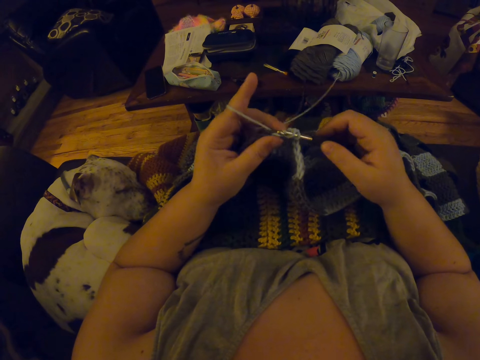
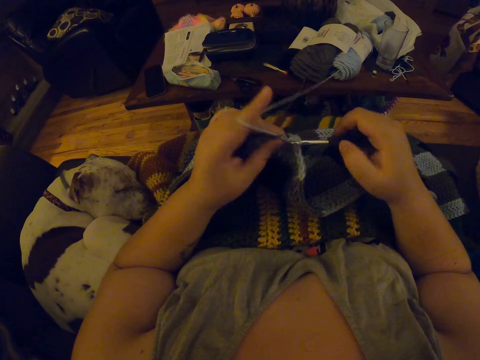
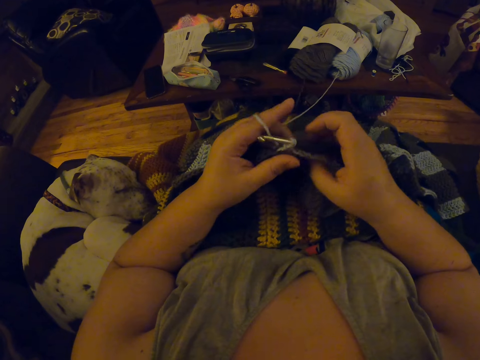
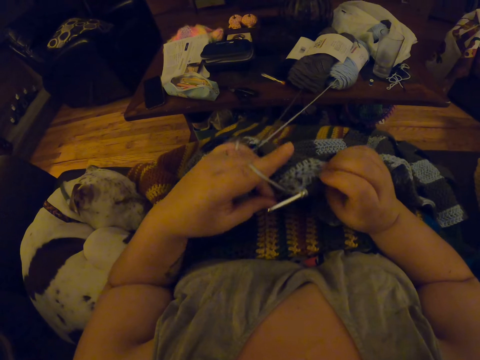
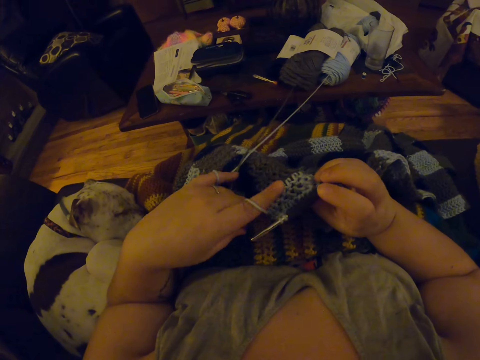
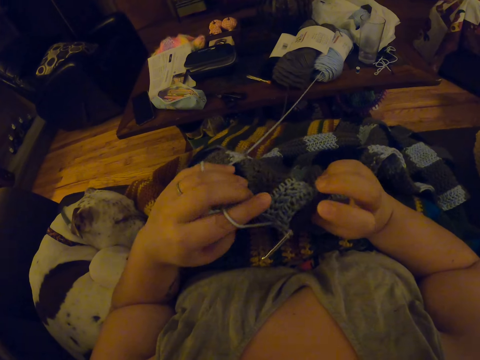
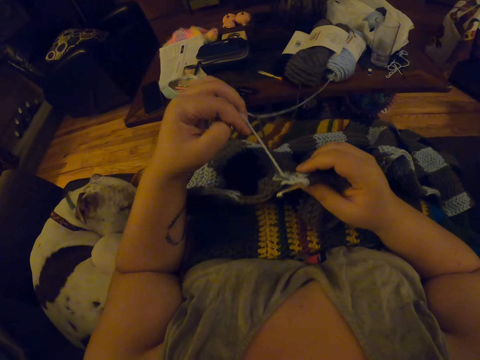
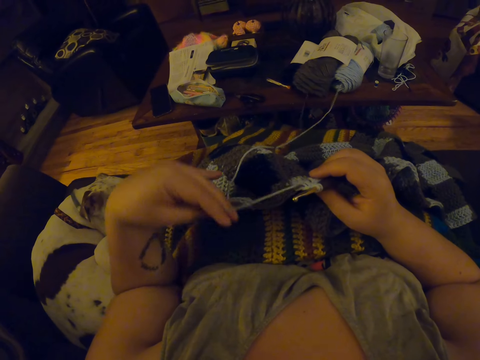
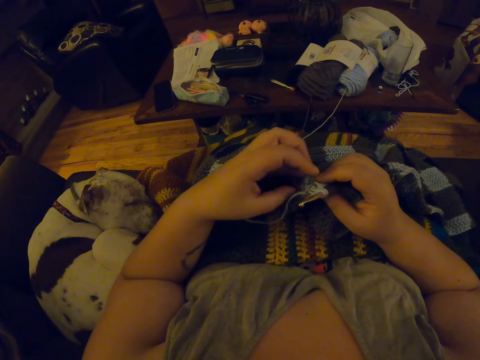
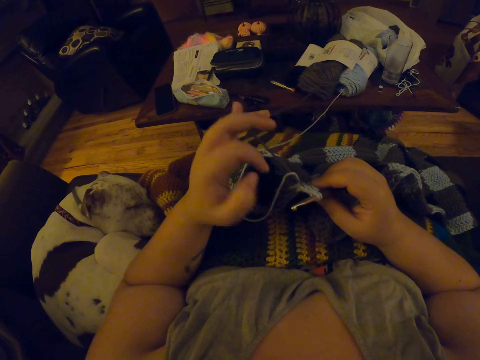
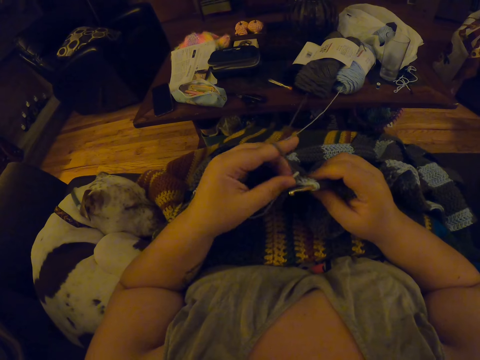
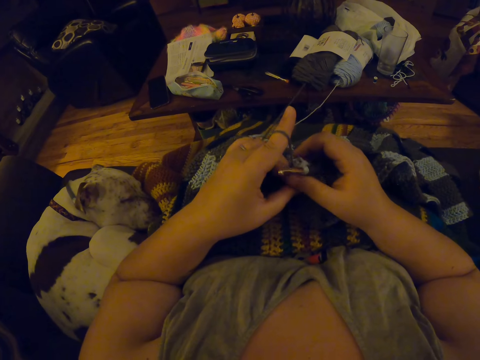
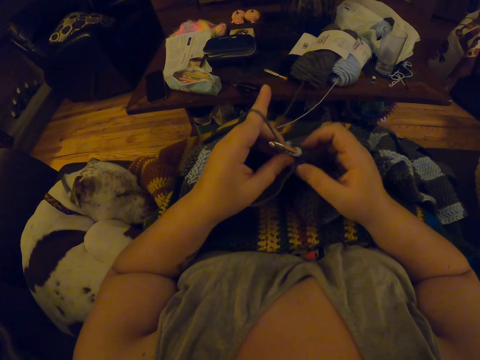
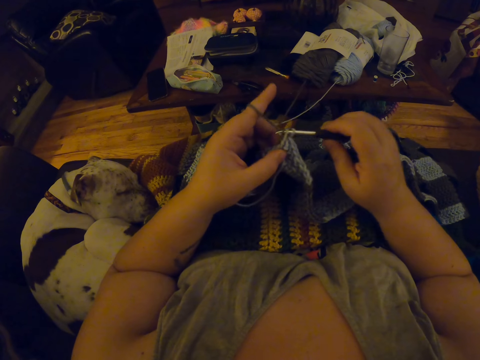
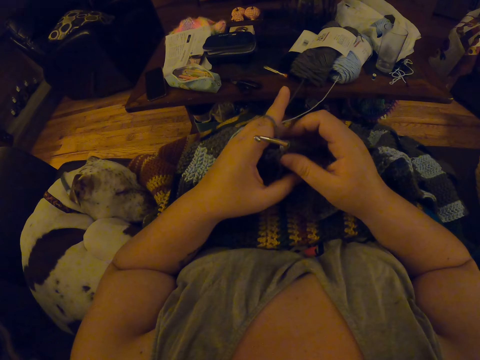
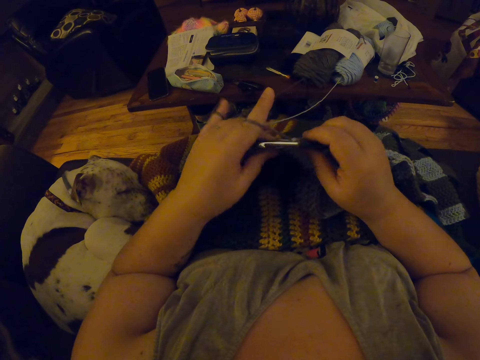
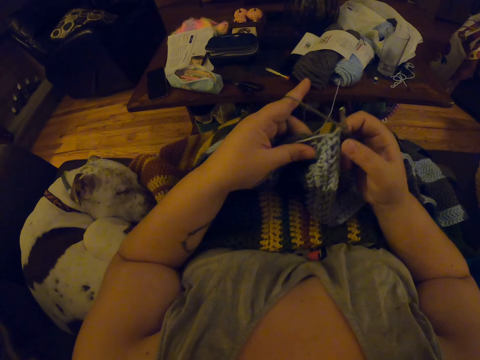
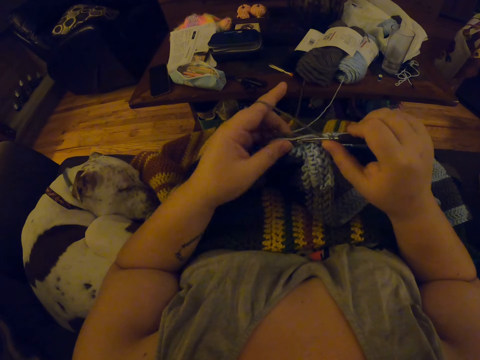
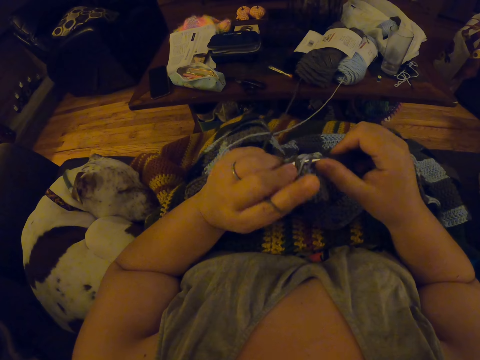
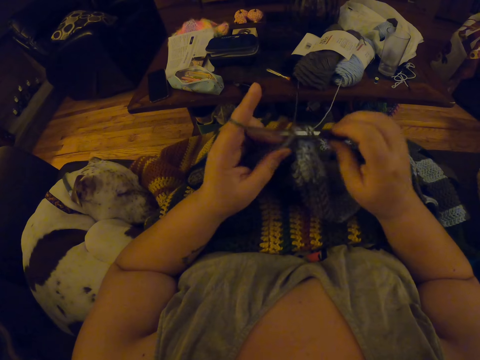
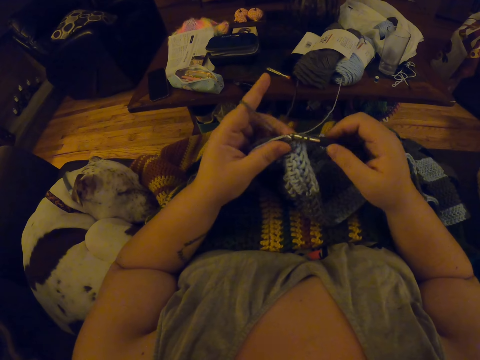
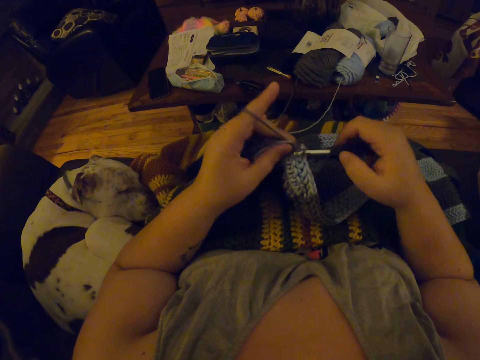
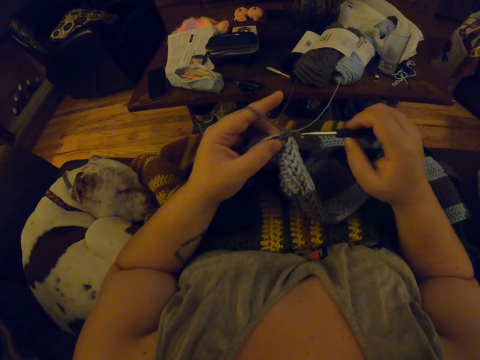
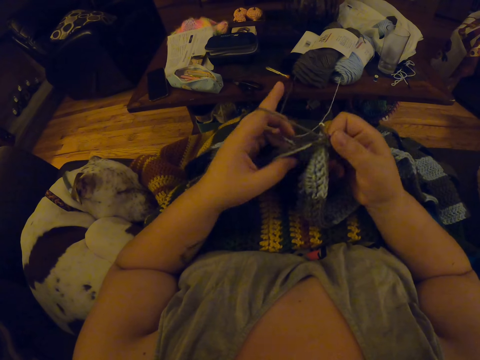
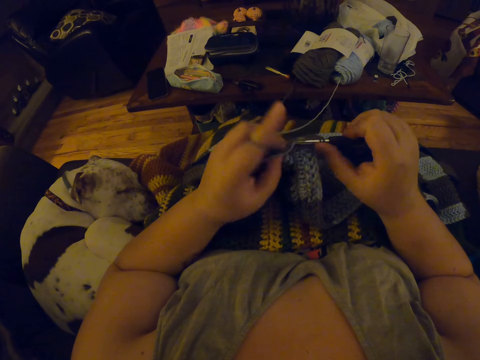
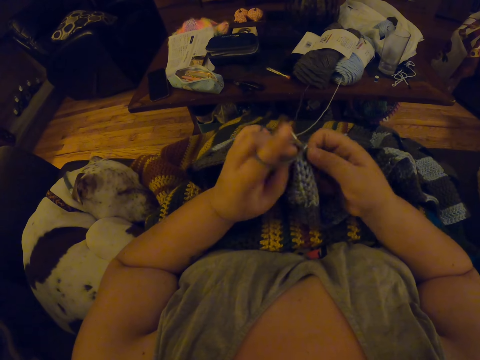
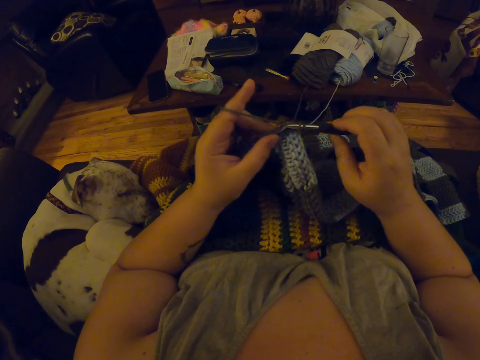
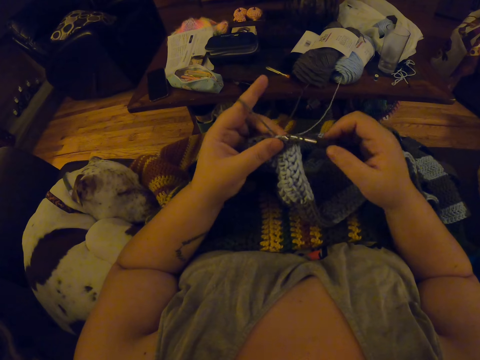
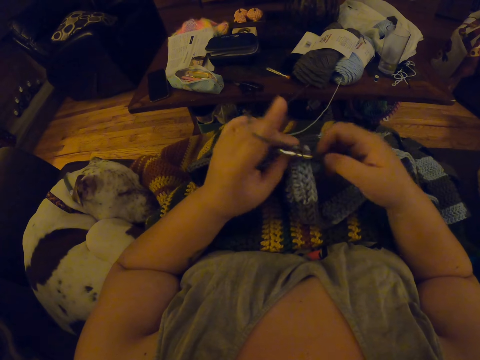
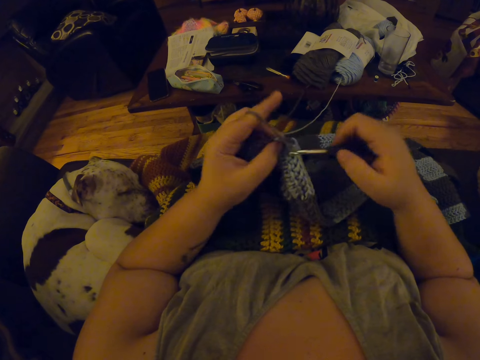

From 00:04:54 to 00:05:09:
The camera wearer checks on the garment. She winds the thread on her finger. She interlocks the thread using a crochet hook.

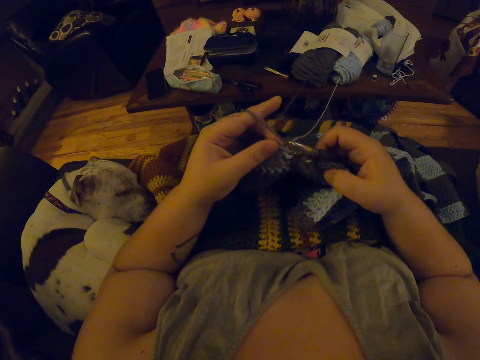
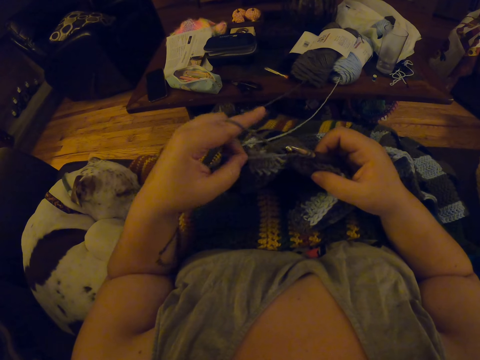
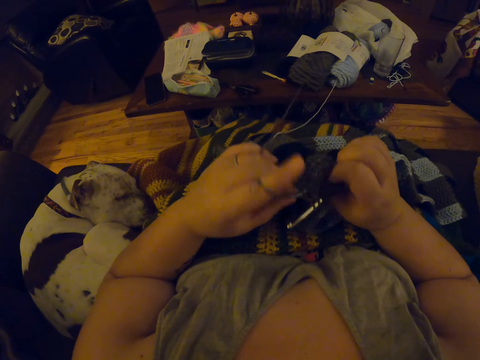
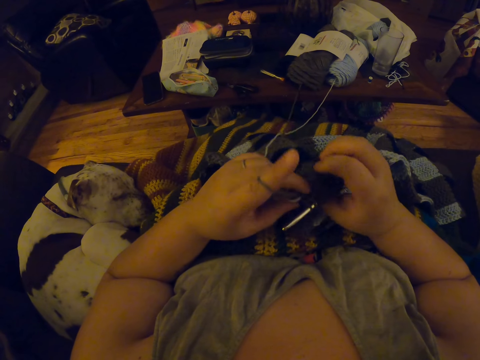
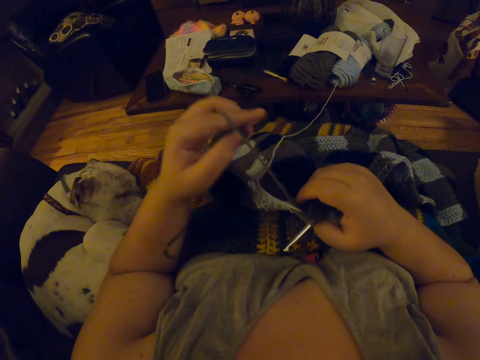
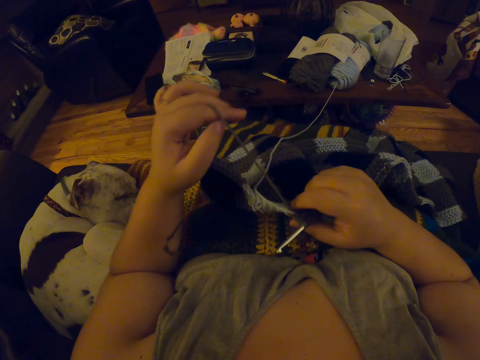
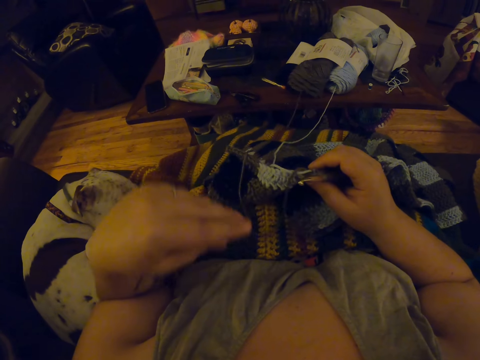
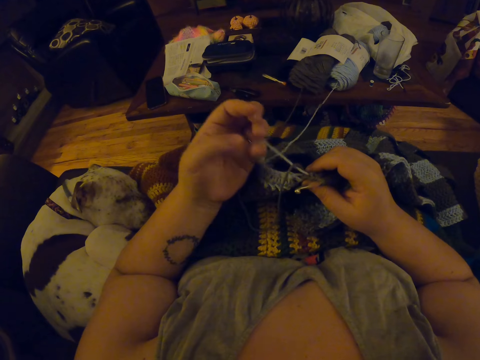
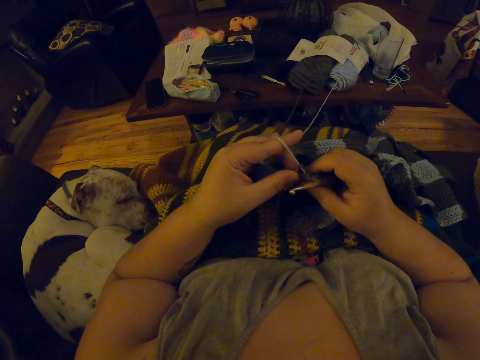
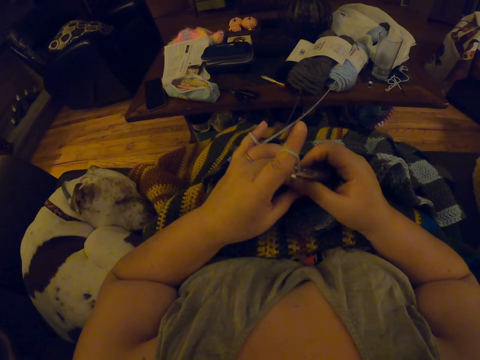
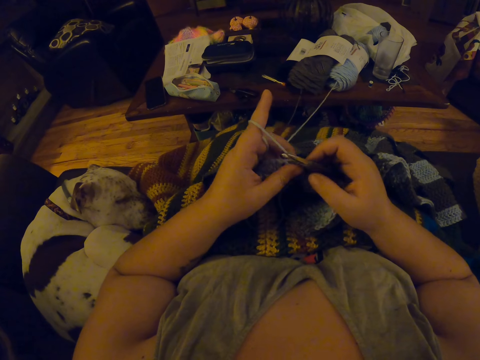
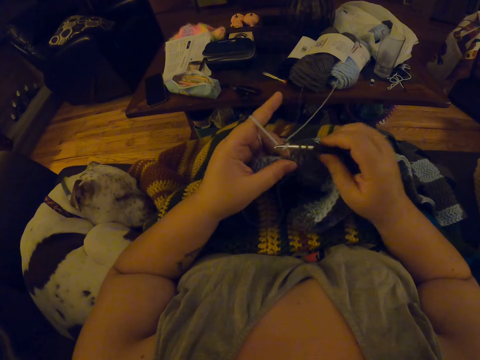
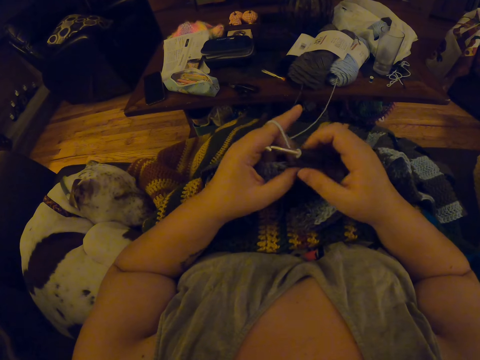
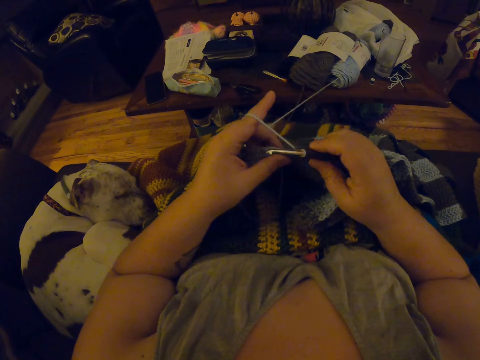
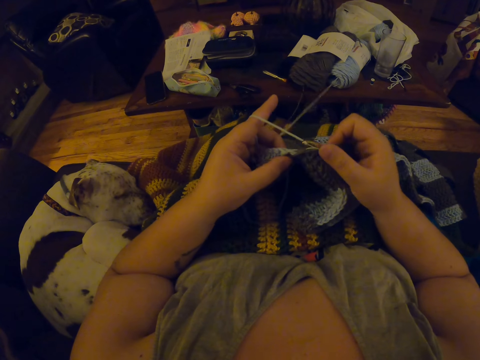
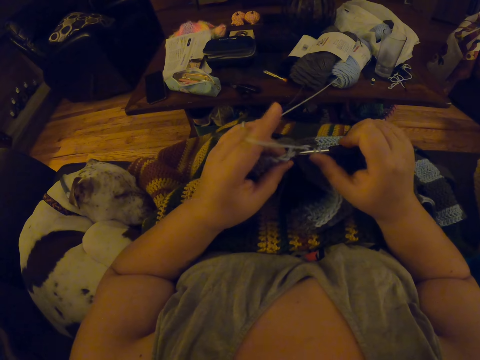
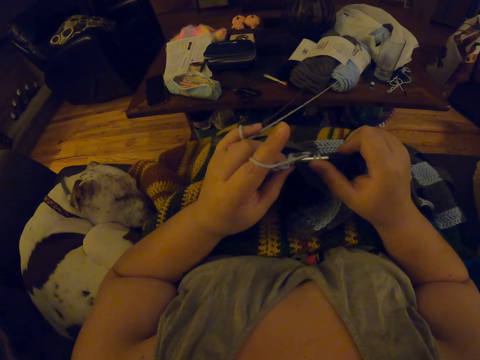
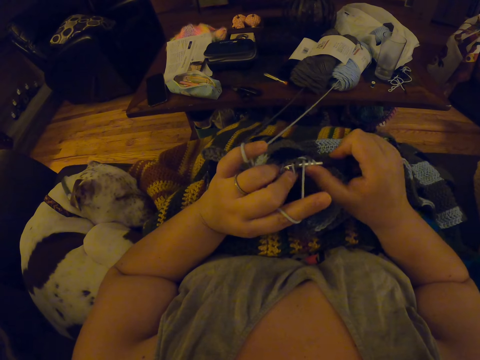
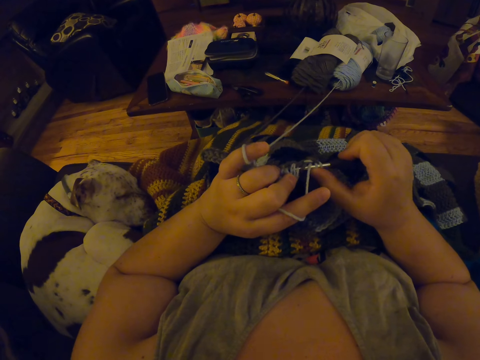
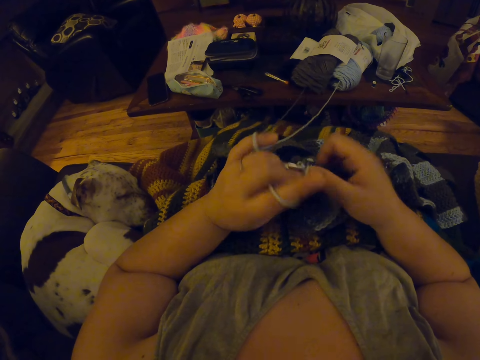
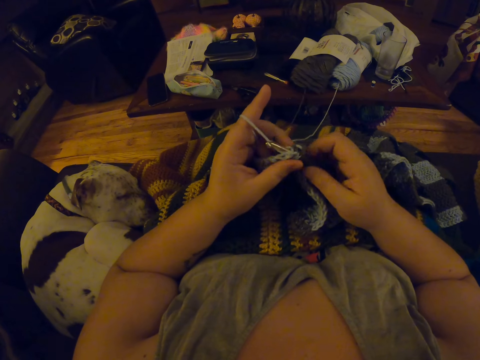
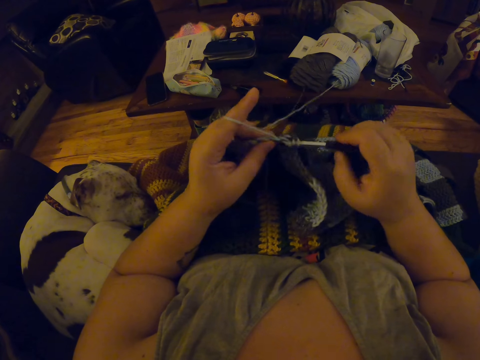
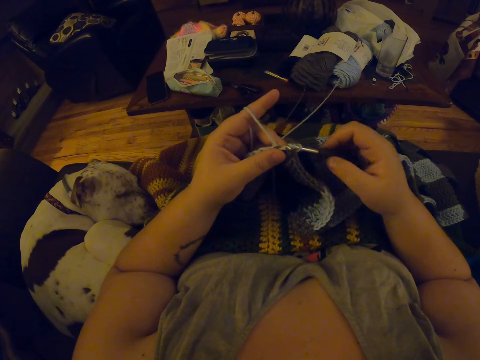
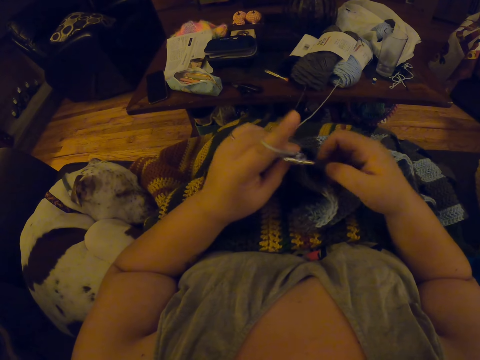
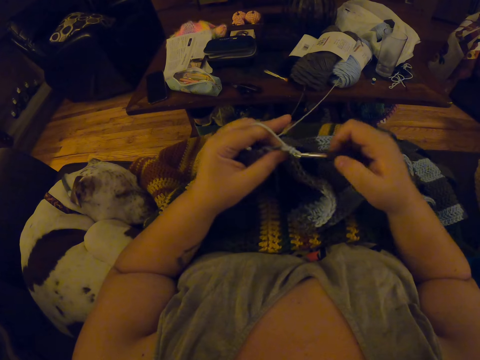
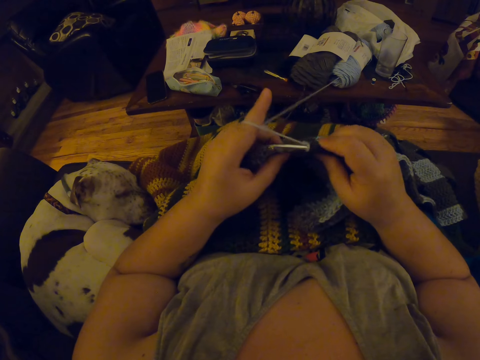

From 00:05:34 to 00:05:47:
The camera wearer checks on the garment. She winds the thread on her finger. She interlocks the thread using a crochet hook.
